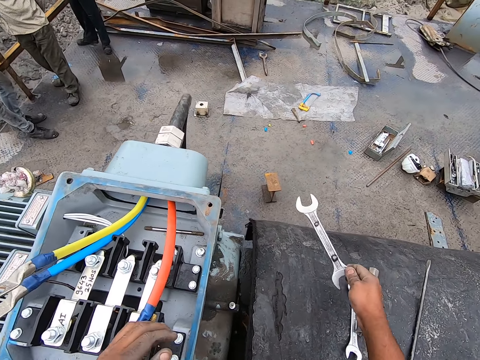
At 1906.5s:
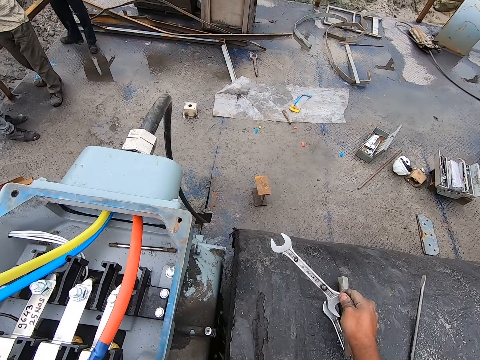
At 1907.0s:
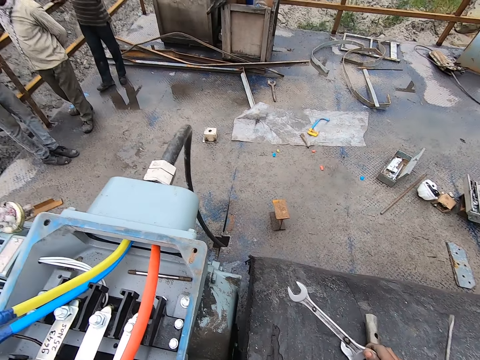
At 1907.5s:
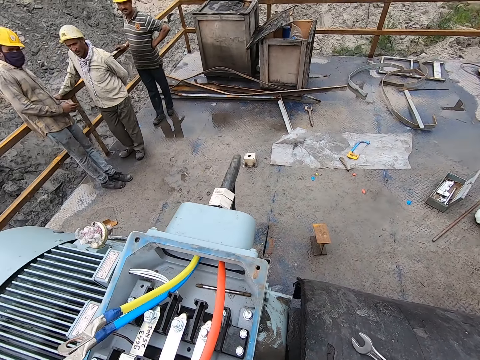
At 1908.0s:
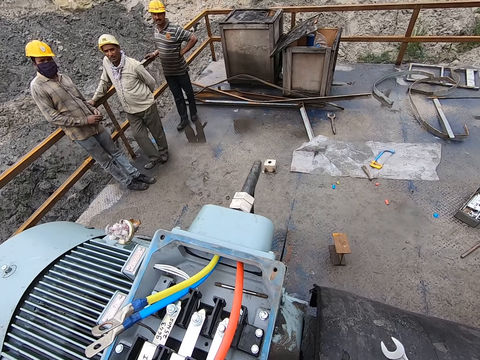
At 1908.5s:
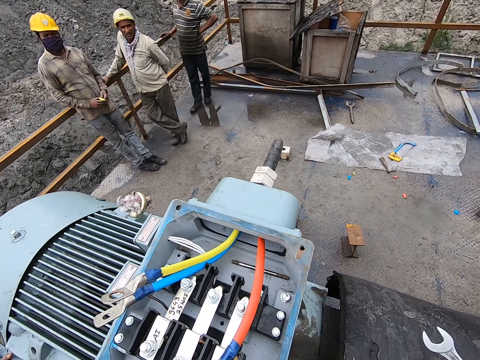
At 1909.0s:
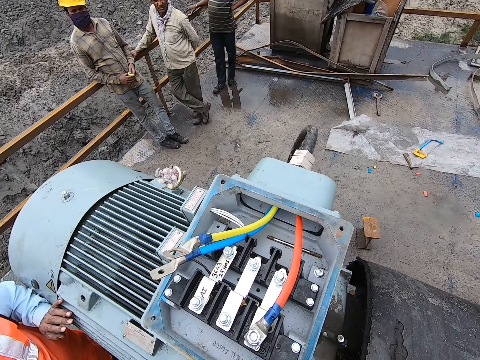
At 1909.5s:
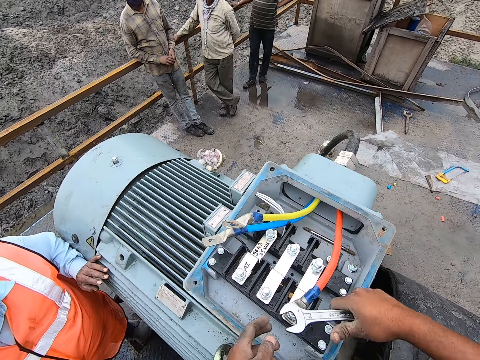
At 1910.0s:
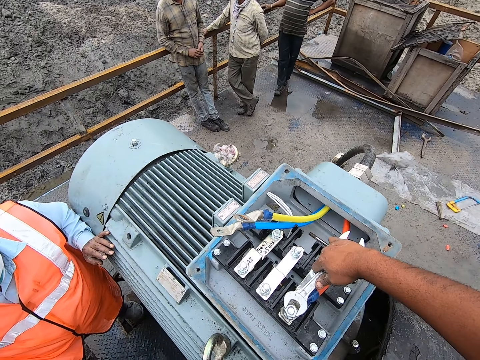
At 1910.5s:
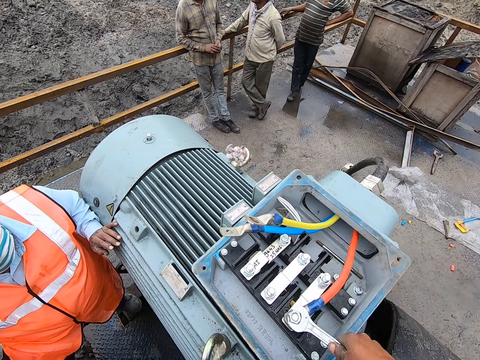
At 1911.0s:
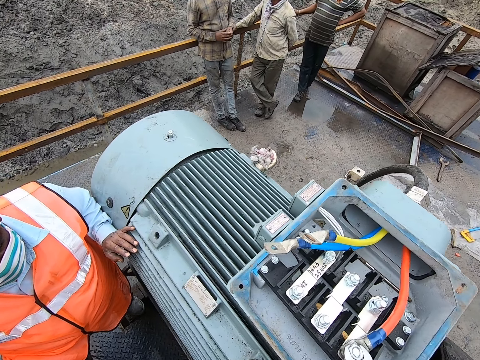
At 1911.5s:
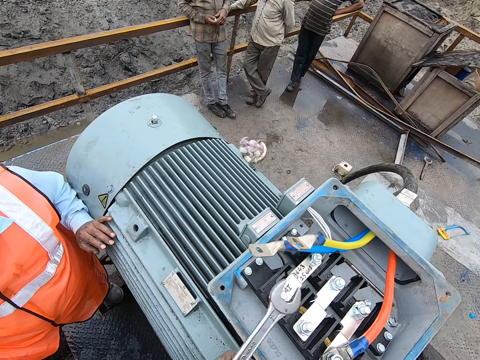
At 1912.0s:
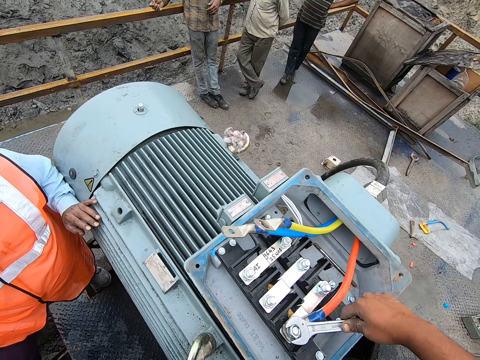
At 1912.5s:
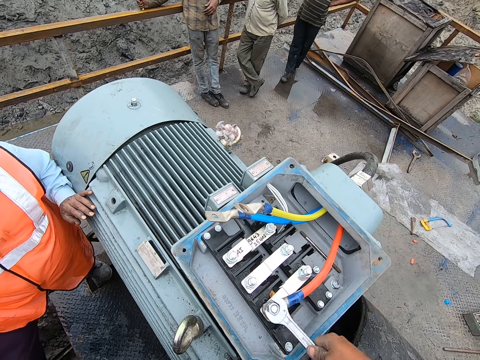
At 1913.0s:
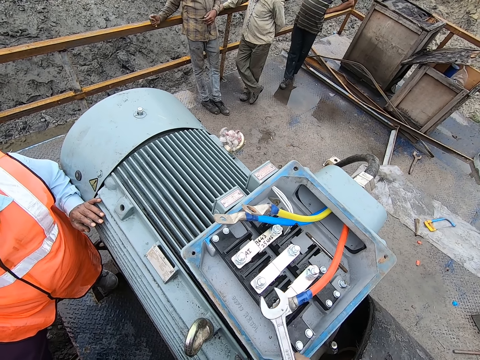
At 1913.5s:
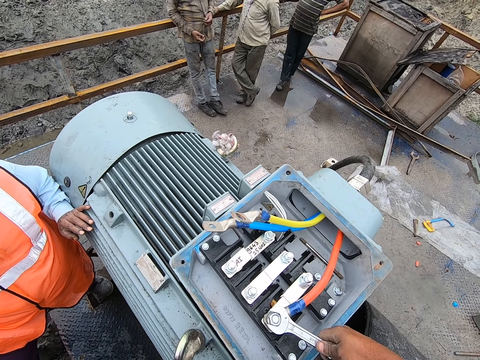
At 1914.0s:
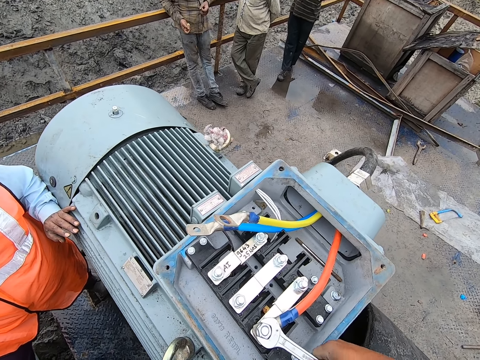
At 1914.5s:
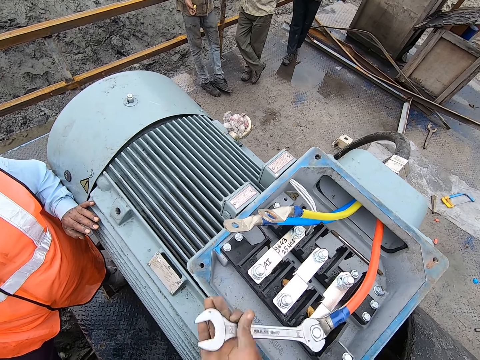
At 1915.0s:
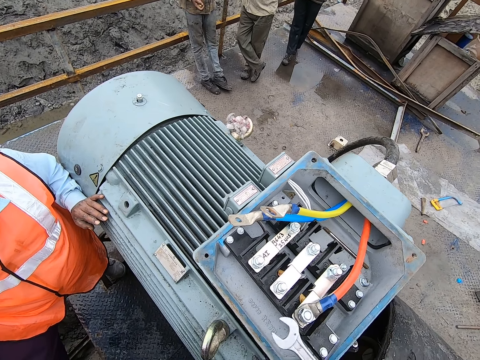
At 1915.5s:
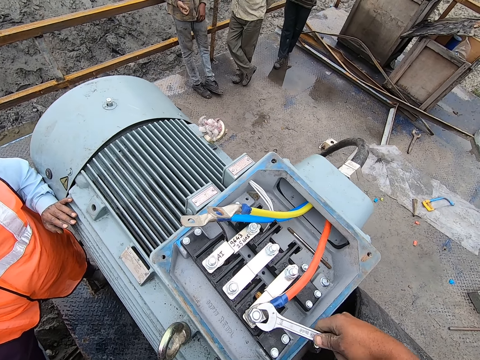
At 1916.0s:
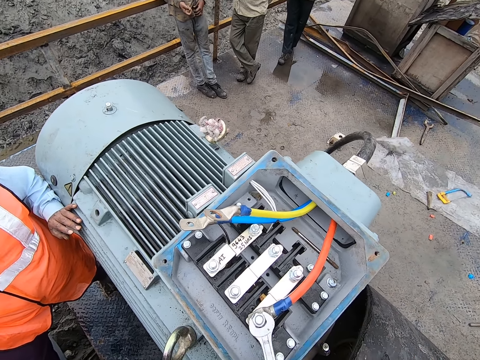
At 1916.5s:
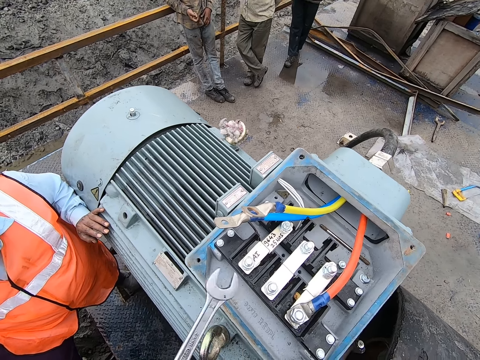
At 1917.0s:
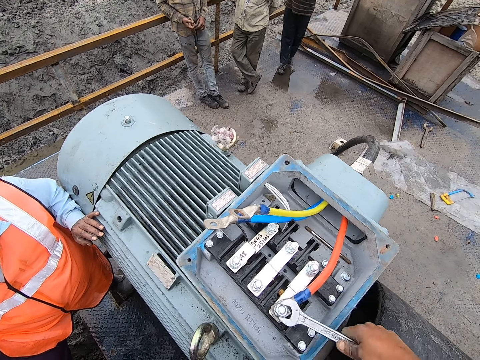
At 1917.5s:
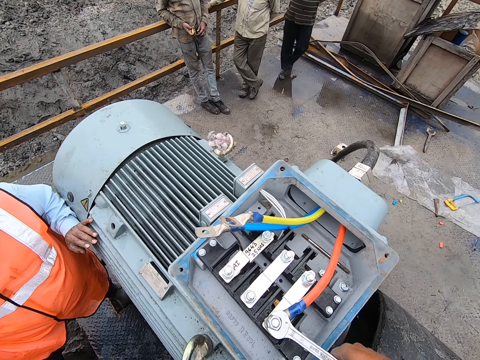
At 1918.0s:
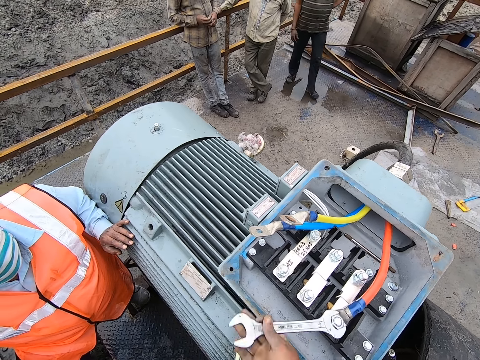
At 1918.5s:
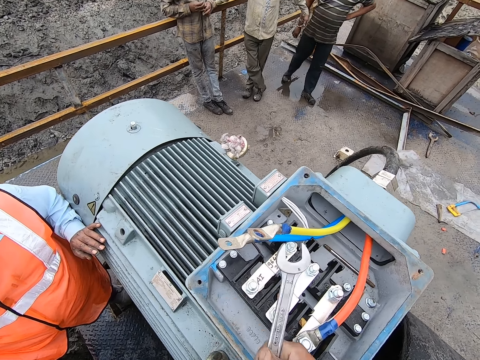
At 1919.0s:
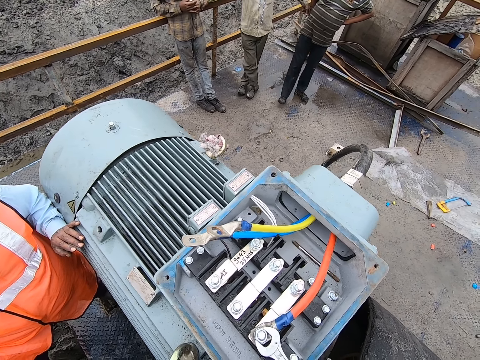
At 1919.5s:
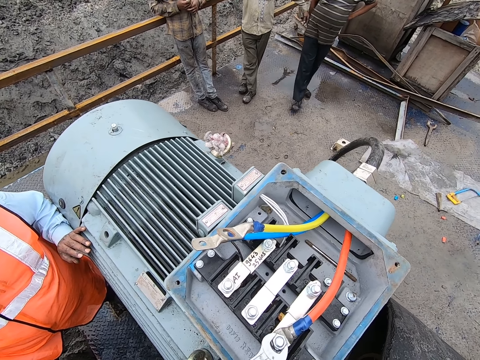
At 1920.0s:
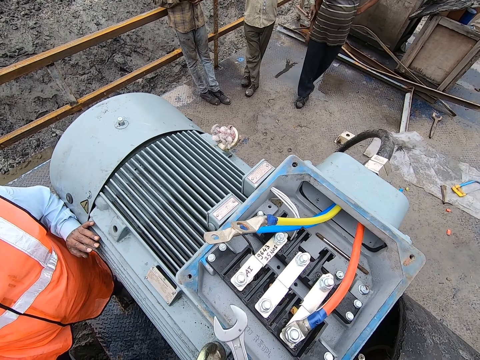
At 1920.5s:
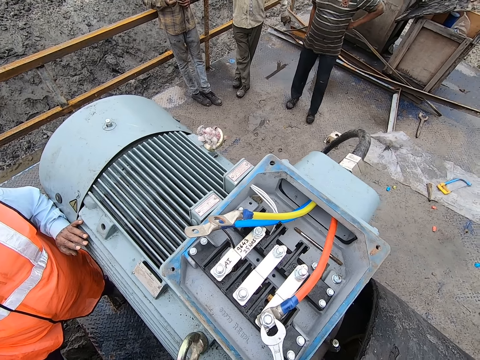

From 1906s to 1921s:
The camera wearer holds the tool with the right hand. They interact. They look ahead. They tighten the bolt with a spanner.

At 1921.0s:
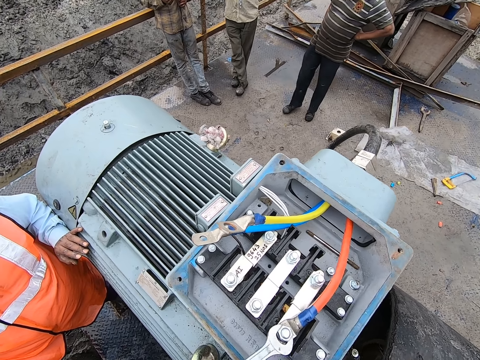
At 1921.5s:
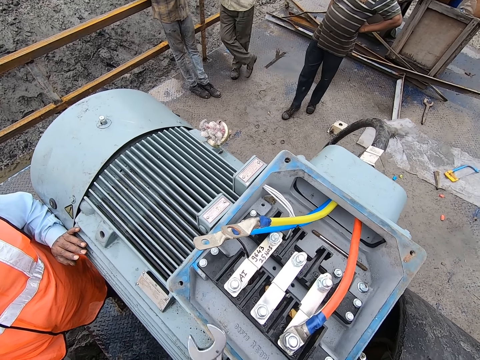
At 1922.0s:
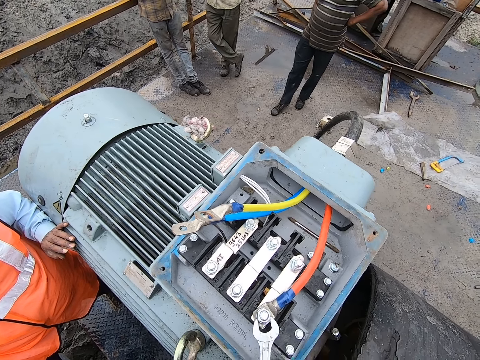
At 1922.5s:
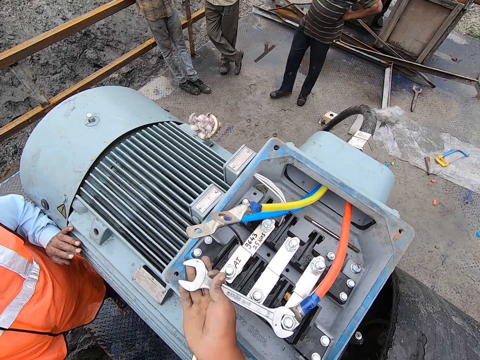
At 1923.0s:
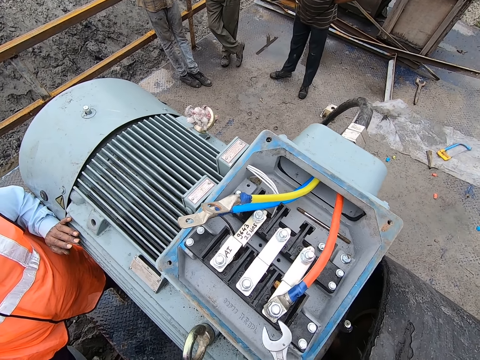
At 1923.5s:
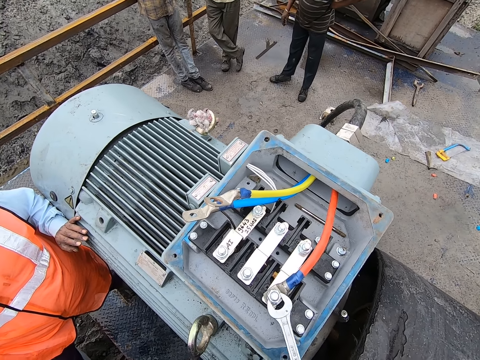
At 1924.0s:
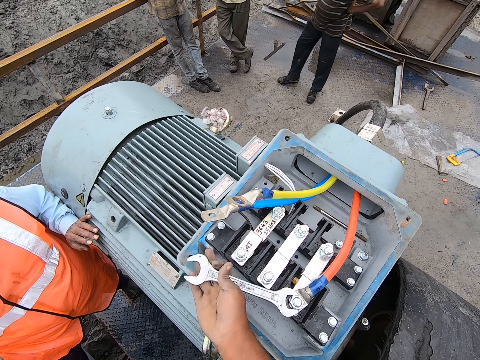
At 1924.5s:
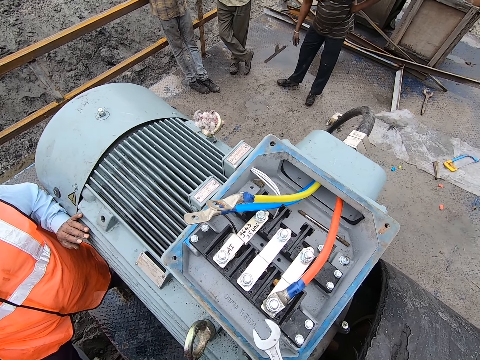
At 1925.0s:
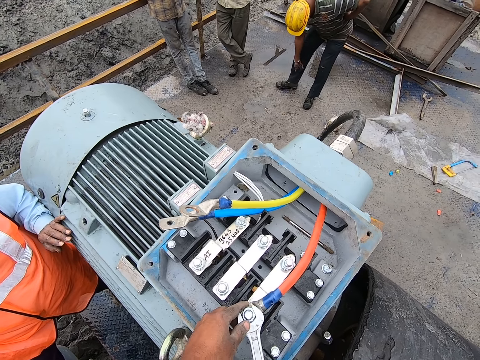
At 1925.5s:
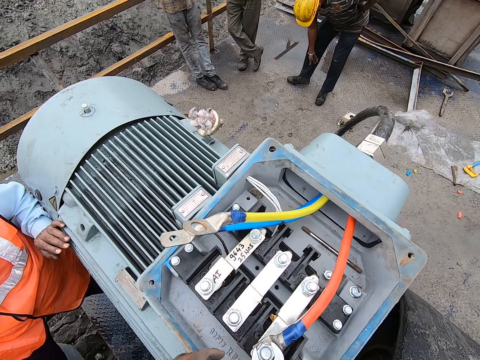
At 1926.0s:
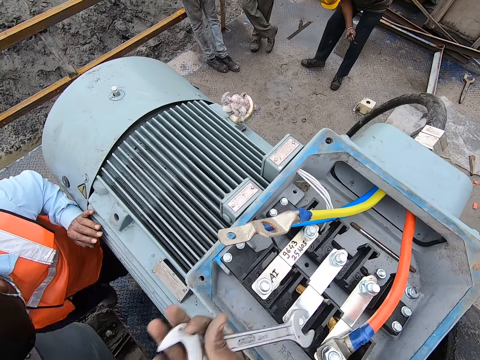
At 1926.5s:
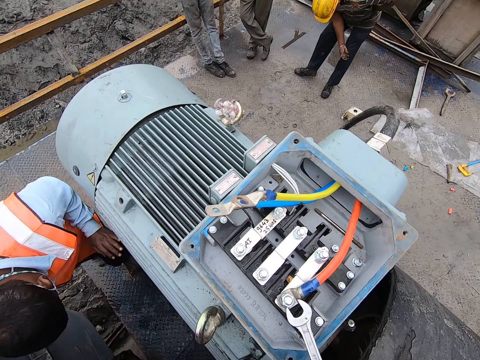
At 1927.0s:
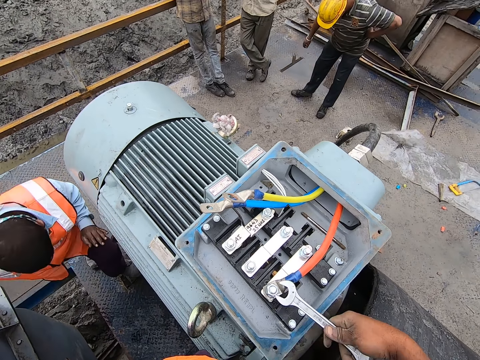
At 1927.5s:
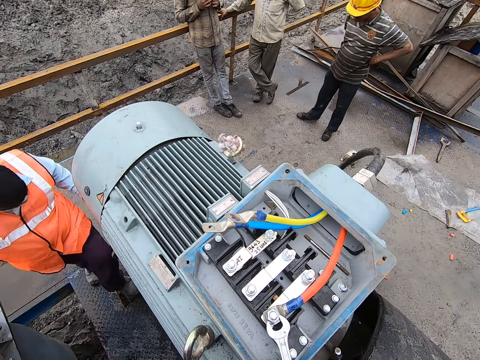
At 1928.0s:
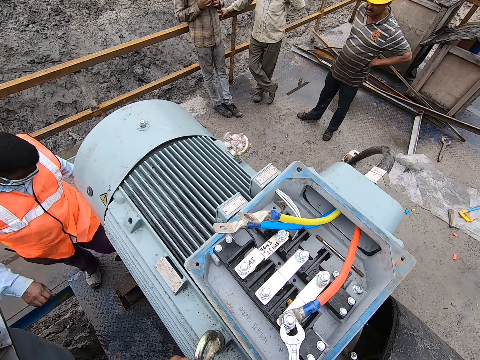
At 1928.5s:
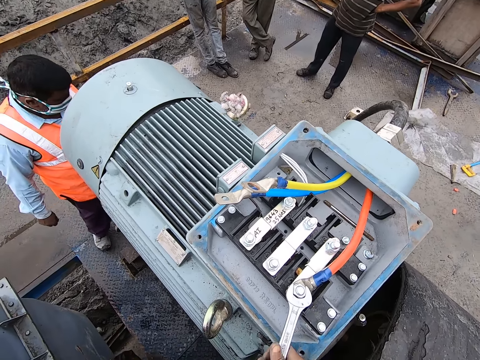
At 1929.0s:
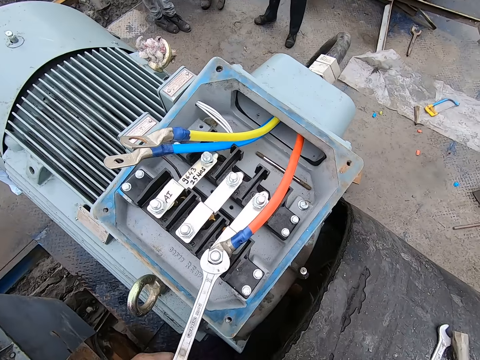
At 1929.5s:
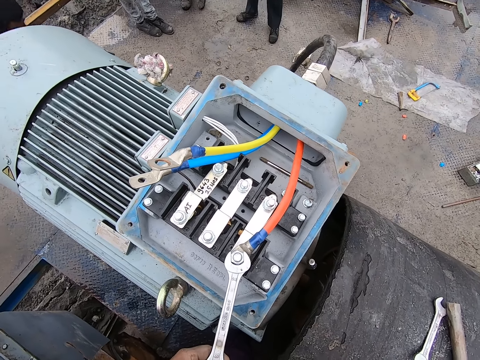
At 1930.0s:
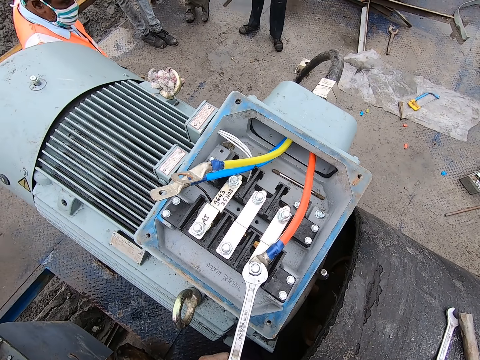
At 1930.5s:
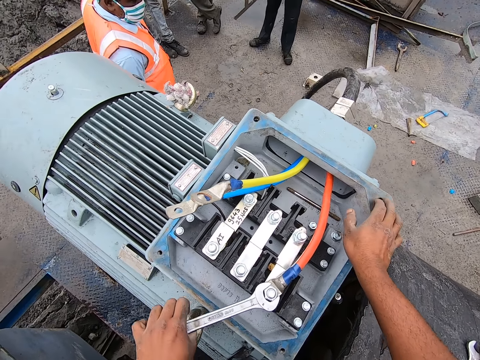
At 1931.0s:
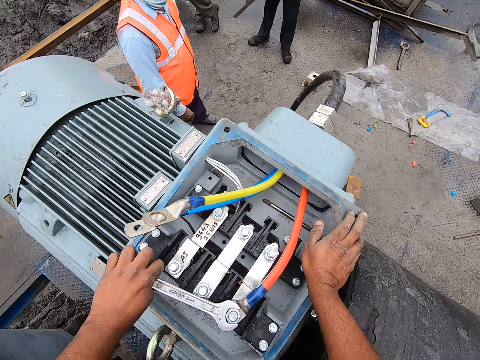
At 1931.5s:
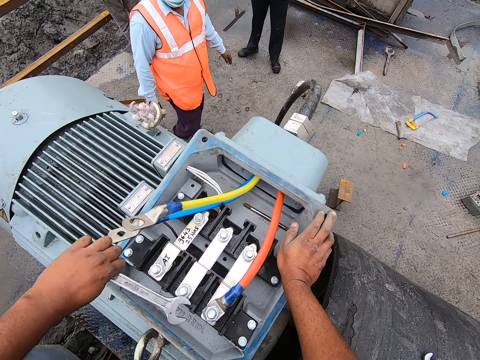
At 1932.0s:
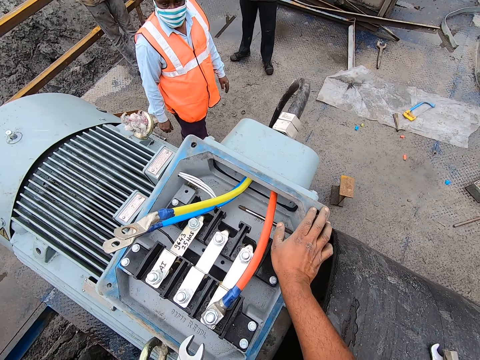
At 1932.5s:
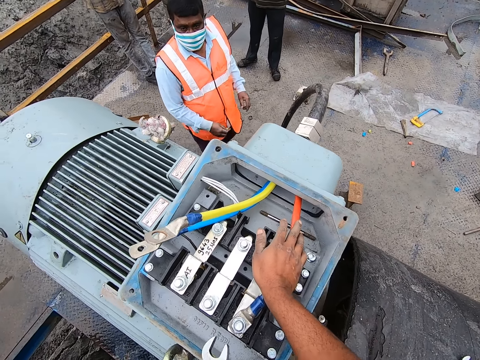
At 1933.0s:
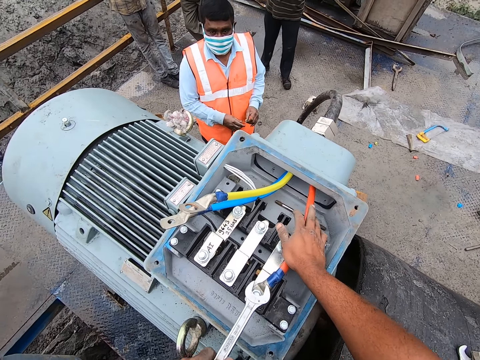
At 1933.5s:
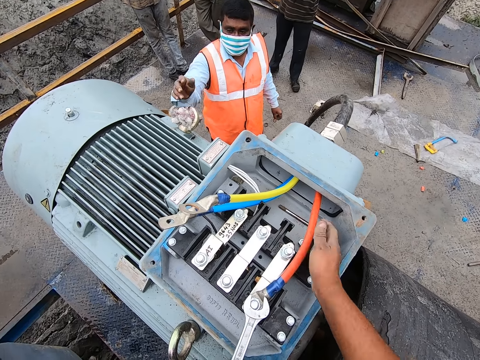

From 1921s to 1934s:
The camera wearer places both hands on the wrench. They turn the bolt with the wrench. They place the right hand on the motor.
